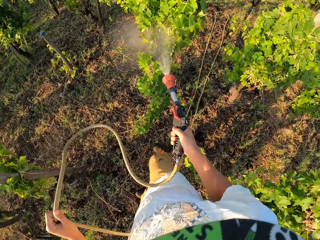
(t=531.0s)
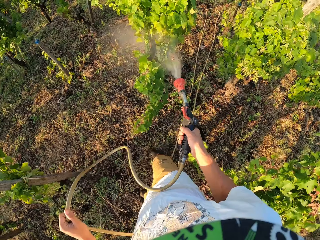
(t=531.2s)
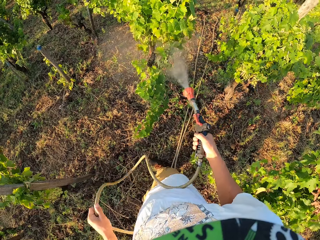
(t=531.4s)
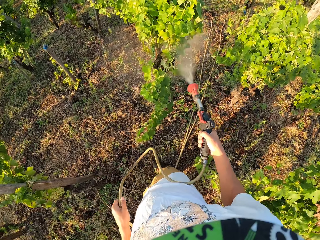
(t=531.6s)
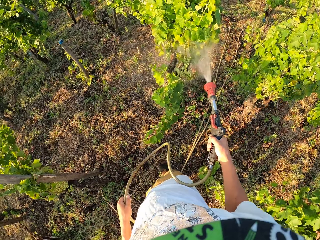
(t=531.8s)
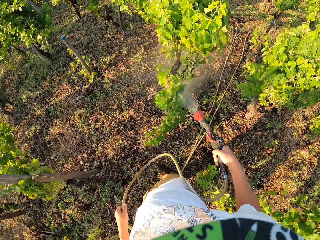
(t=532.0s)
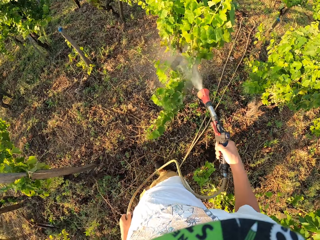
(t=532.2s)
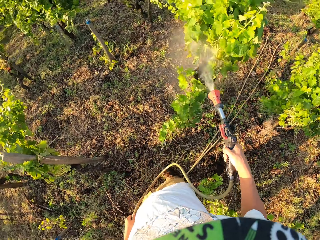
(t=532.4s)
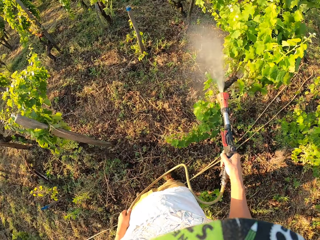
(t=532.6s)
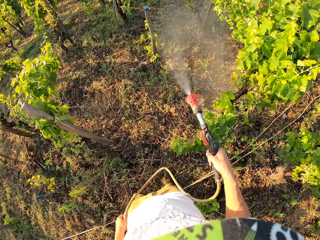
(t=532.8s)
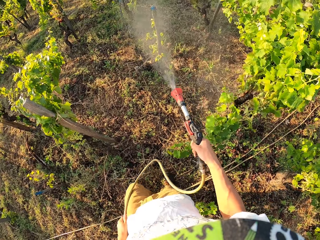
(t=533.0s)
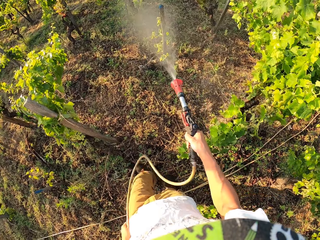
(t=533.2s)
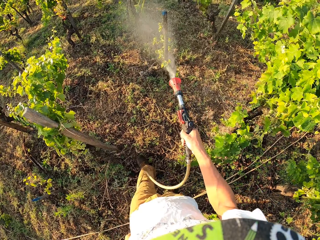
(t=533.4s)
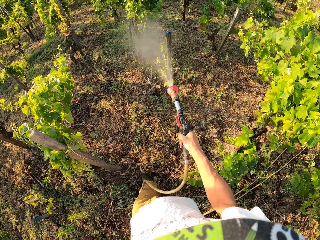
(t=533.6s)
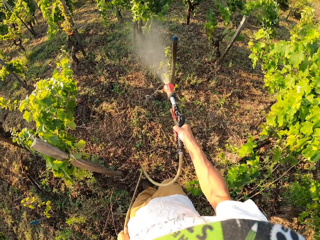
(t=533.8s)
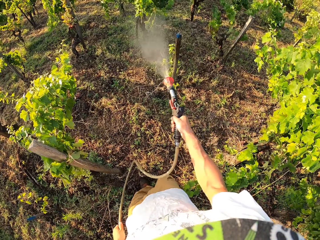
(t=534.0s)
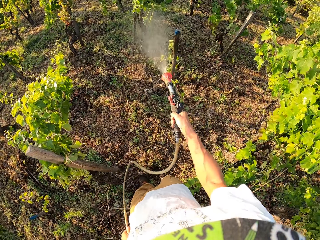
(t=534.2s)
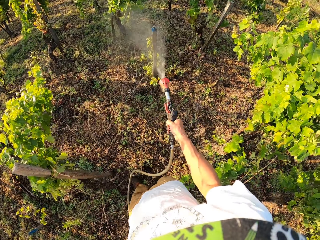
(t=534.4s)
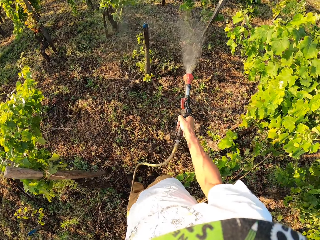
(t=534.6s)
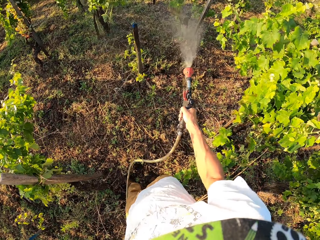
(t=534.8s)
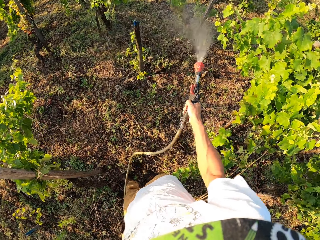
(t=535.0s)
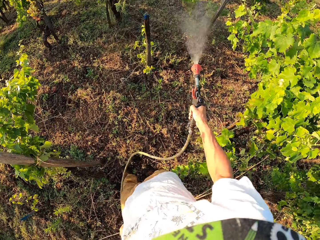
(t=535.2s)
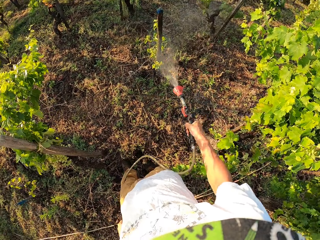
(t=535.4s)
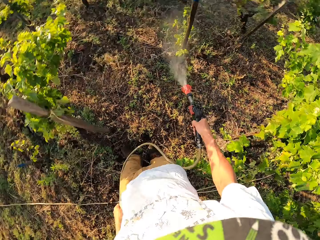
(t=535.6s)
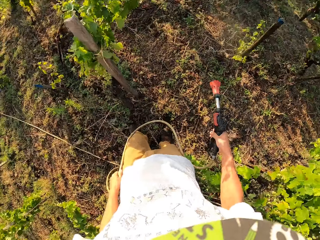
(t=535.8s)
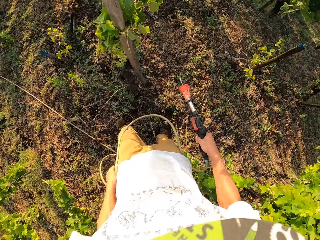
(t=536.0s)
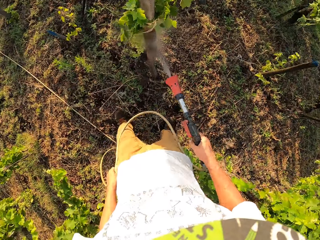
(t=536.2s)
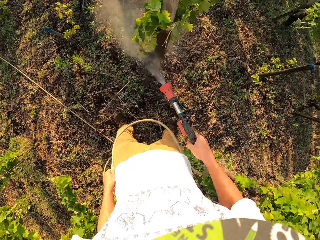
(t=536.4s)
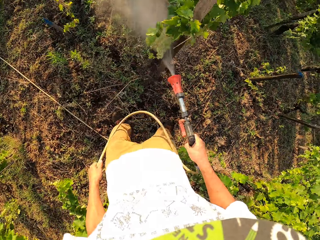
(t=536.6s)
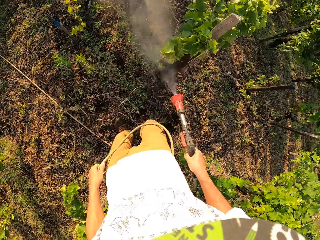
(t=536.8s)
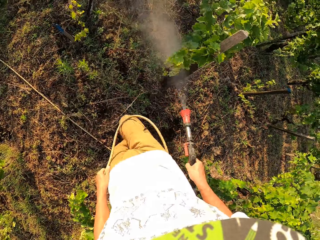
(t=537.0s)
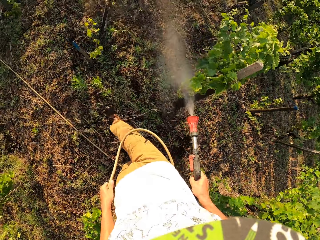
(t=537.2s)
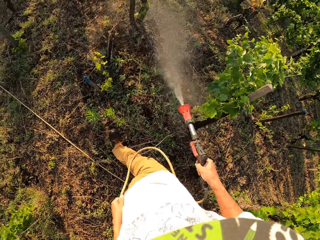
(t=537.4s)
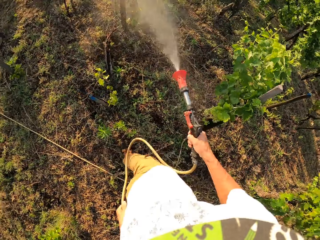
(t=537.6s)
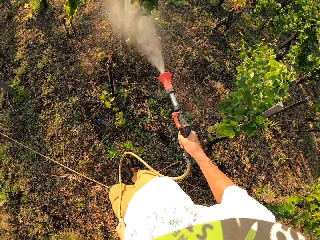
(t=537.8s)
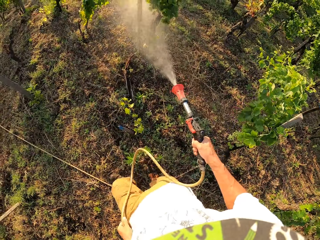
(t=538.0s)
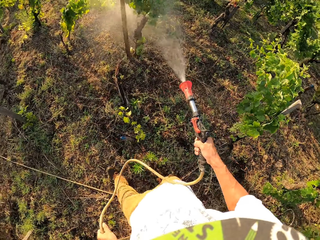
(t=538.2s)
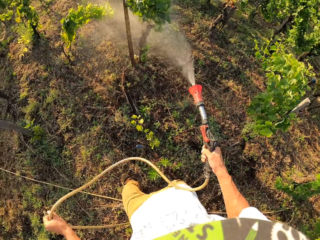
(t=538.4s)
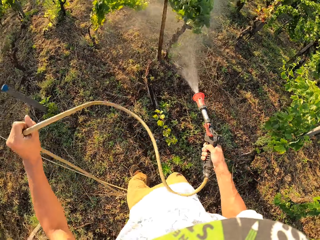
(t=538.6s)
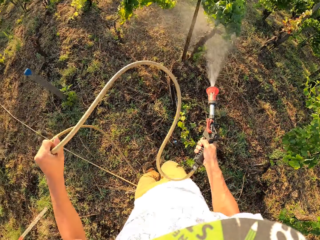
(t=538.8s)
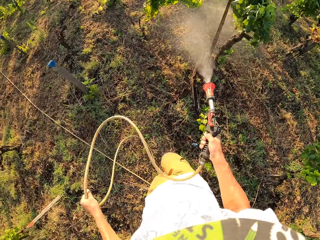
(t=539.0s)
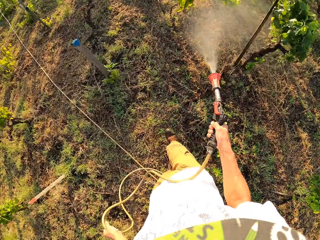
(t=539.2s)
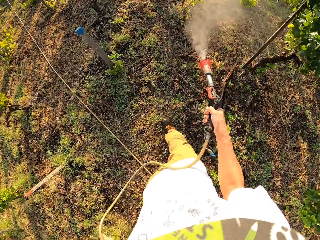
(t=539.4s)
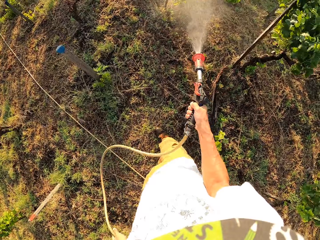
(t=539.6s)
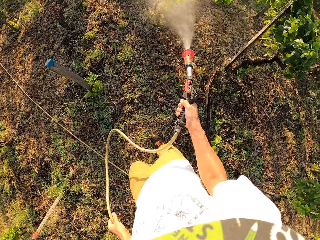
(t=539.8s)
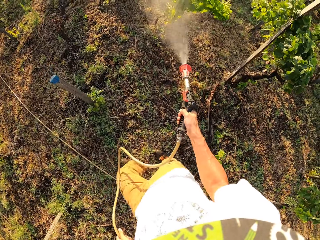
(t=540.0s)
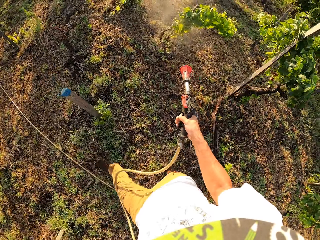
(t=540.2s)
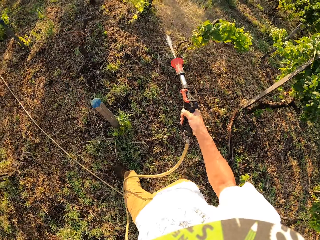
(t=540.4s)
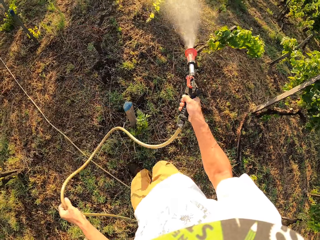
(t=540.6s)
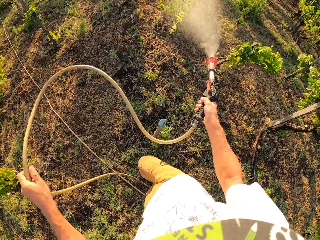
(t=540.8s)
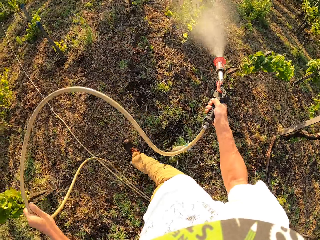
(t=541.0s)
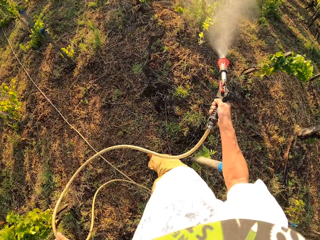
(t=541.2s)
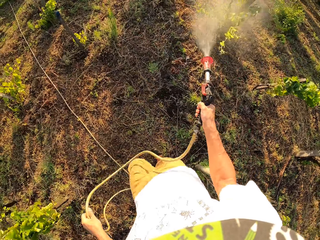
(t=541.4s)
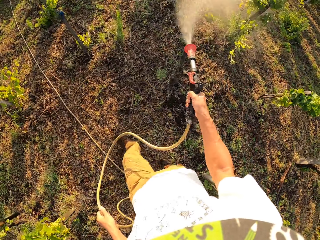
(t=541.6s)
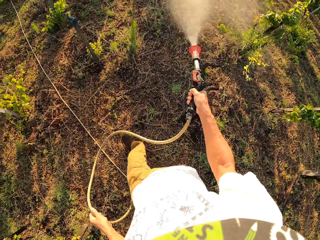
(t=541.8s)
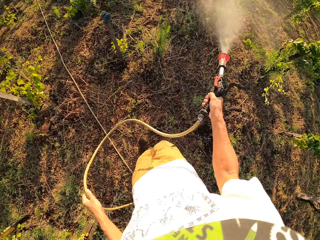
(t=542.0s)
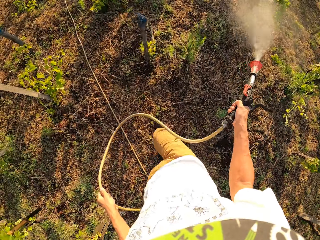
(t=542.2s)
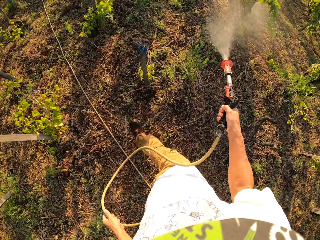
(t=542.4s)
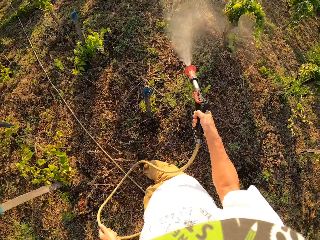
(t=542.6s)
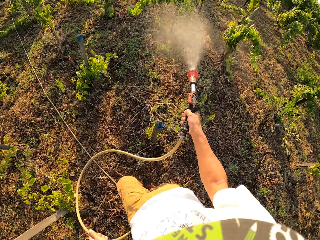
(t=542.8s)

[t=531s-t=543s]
The camera wearer continues to water the field. He turns off the sprinkler briefly. He continues to water the field with the sprinkler in his right hand.

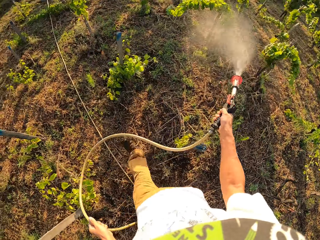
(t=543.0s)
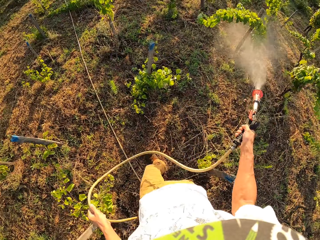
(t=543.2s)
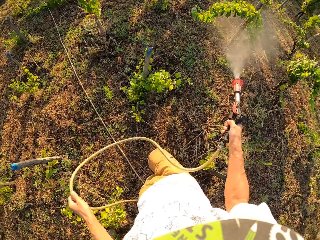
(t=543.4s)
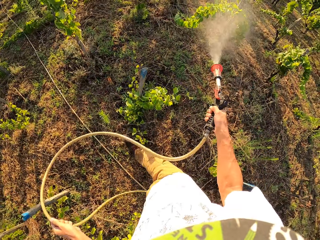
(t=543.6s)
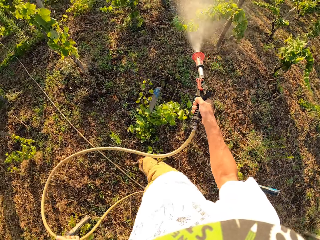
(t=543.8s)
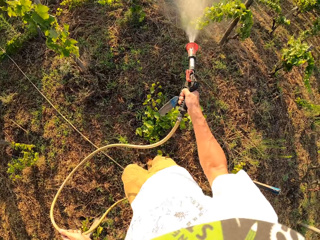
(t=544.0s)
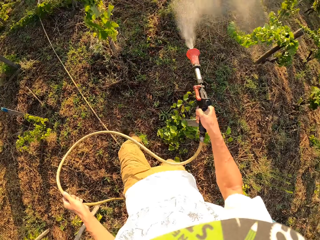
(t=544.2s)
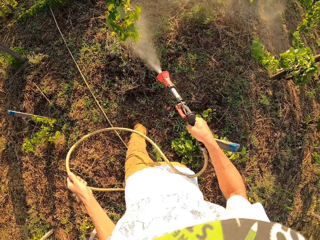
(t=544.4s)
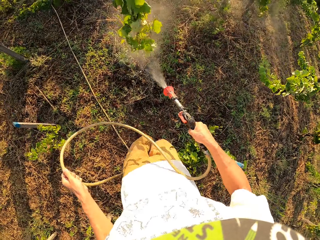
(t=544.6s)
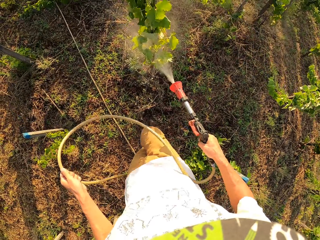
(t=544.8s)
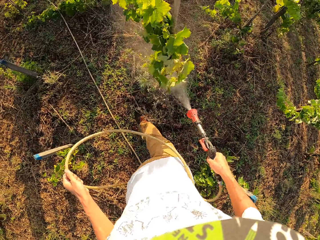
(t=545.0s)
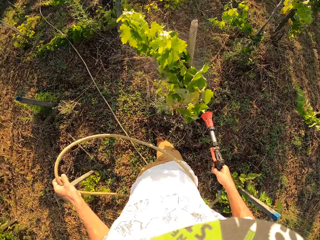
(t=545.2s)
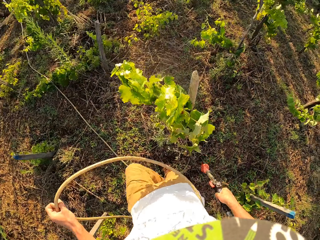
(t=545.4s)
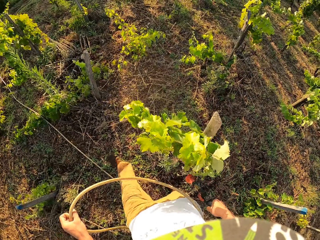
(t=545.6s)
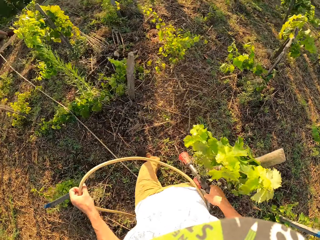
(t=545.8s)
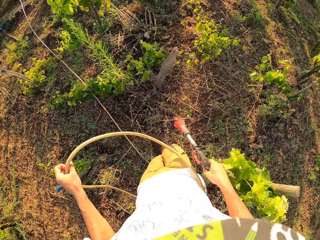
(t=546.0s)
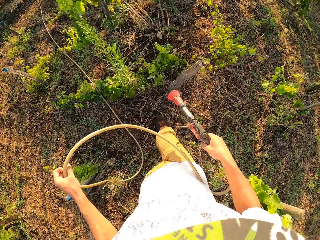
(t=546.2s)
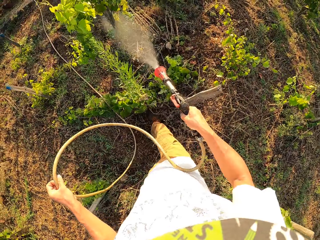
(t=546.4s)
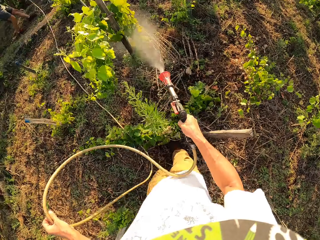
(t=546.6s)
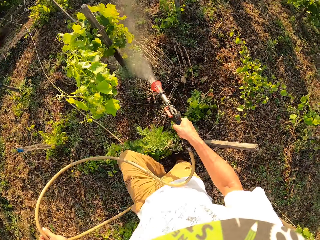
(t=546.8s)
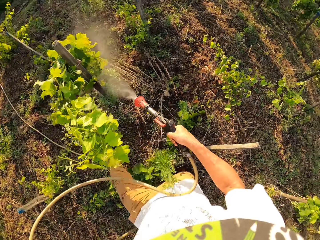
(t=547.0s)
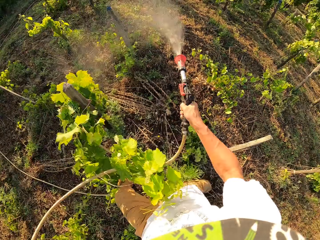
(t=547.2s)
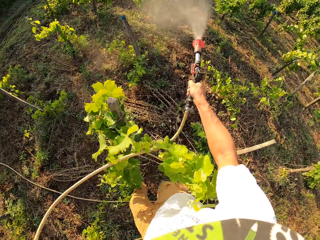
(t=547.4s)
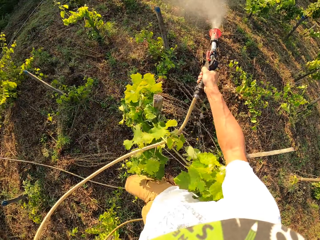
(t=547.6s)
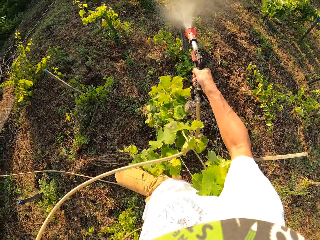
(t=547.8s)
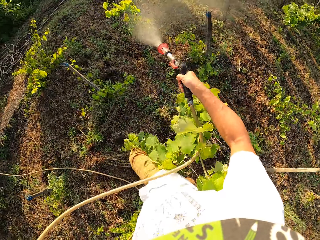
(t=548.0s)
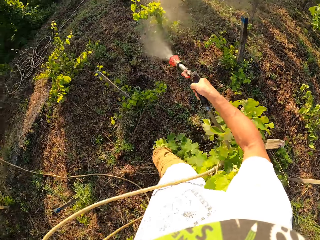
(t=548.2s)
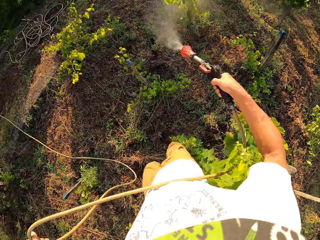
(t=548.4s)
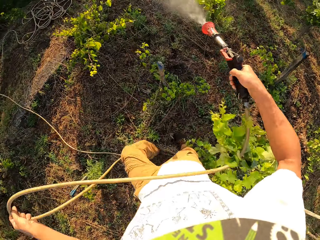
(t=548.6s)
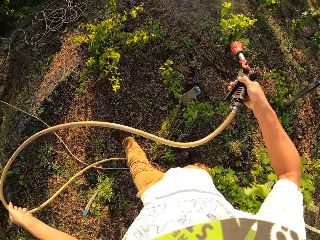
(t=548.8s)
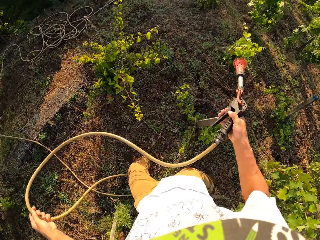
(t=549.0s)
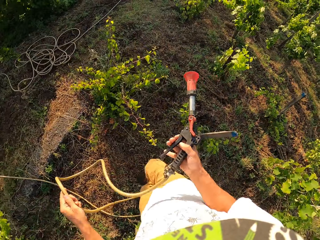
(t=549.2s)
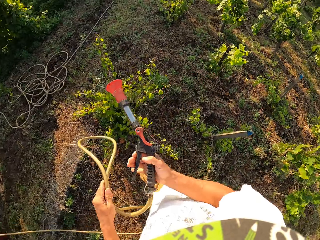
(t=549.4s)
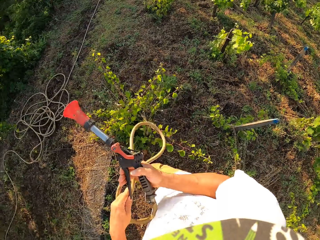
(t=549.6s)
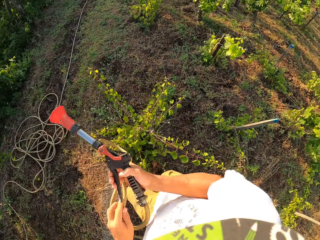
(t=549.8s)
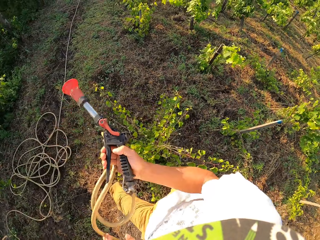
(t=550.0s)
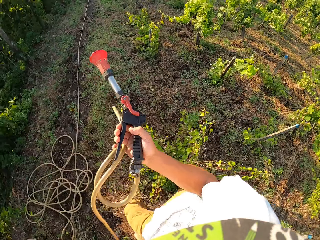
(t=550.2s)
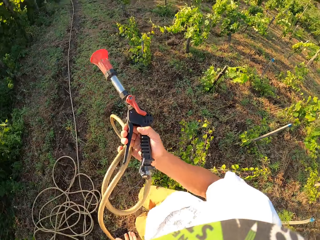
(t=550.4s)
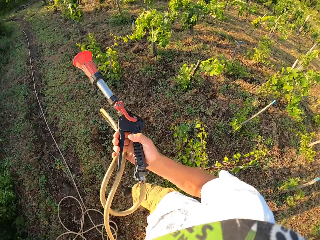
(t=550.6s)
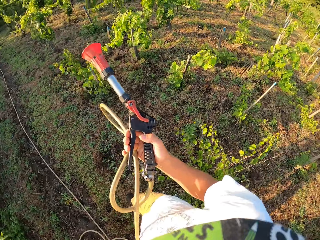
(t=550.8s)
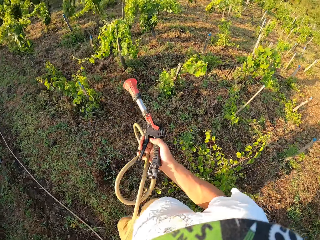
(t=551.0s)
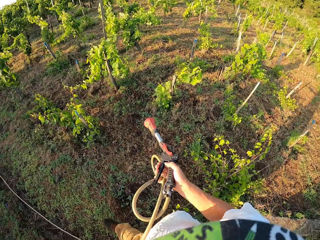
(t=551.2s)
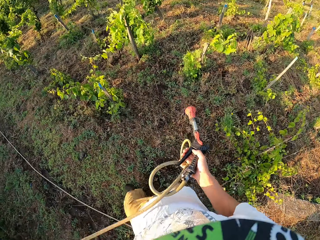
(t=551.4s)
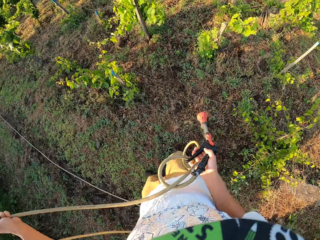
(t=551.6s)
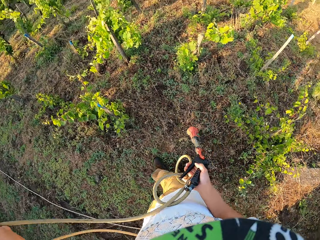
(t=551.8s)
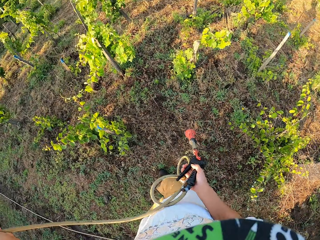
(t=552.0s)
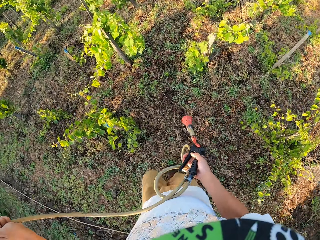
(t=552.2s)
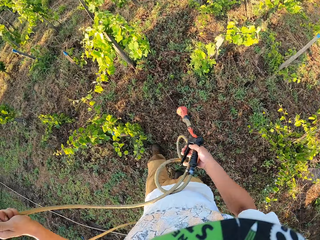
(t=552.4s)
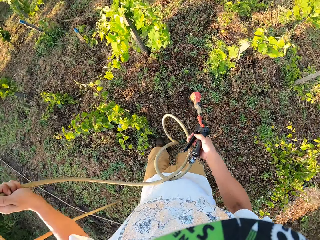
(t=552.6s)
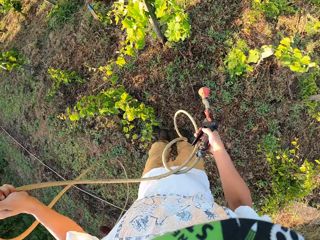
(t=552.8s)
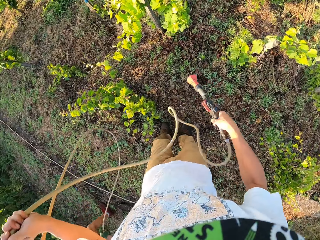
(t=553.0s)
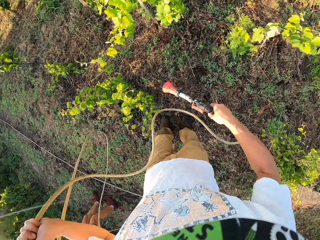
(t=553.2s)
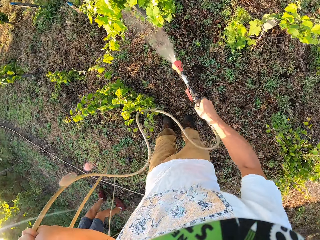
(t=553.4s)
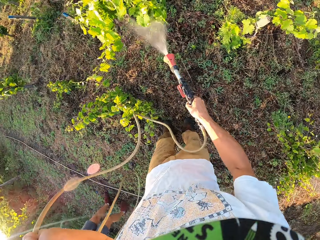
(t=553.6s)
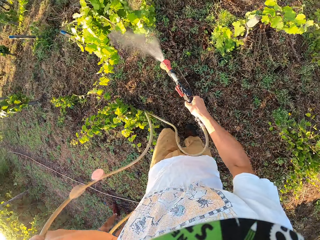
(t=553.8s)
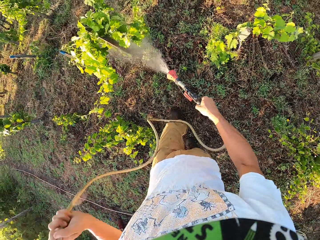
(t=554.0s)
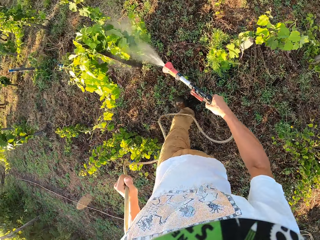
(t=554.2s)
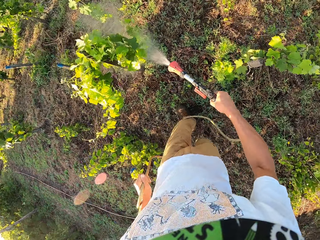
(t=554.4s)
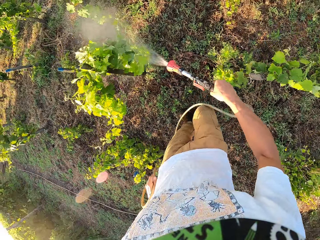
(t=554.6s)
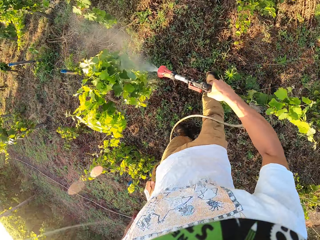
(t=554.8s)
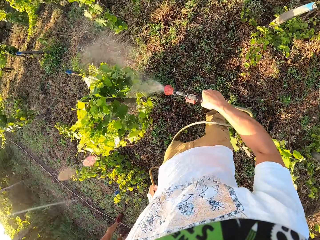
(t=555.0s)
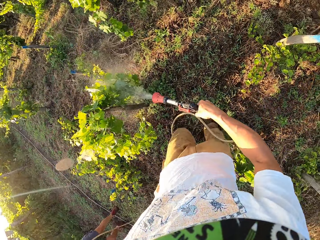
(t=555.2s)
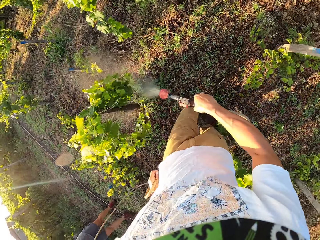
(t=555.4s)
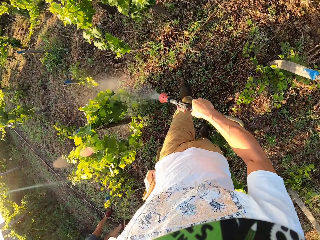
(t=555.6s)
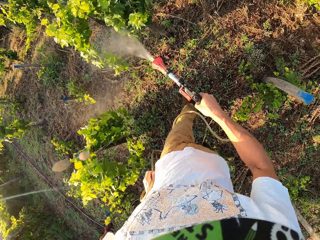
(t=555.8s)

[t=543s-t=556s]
The camera wearer turns off the sprinkler again. He takes a few steps forward with the sprinkler turned off. He continues to water the field. He takes a few steps forward with the sprinkler turned off, switches a part of the sprinkler pipe from his left hand to his right hand, and turns off the sprinkler again. He releases the pipe from his right hand. He continues to water the field.
